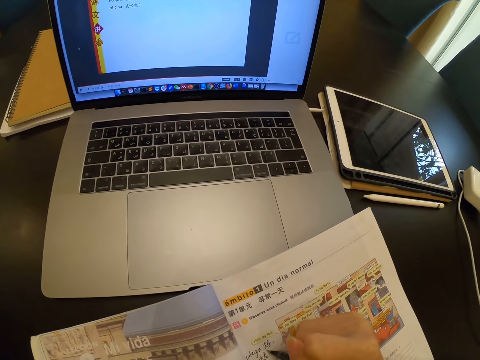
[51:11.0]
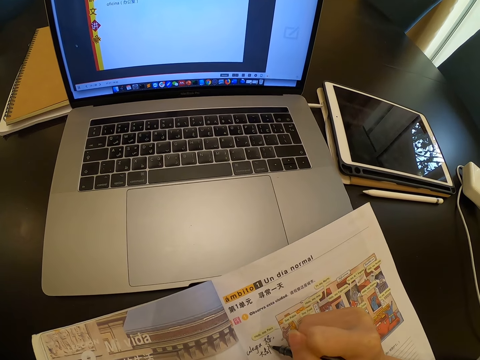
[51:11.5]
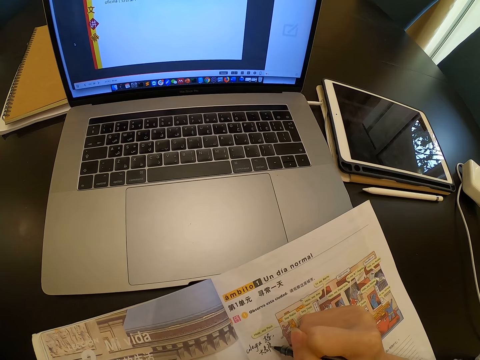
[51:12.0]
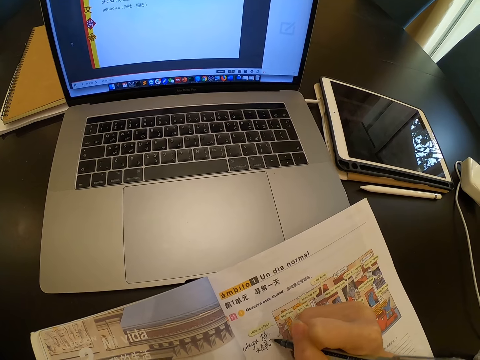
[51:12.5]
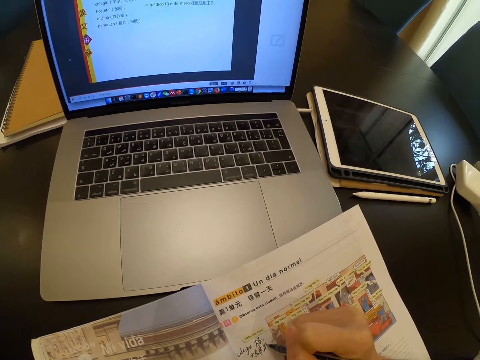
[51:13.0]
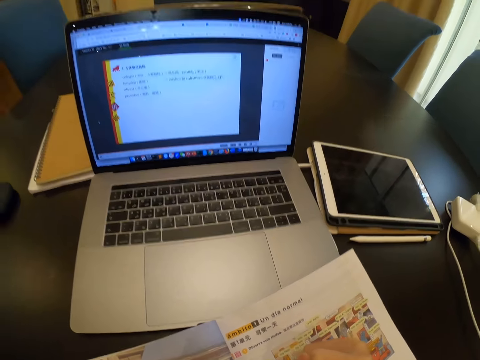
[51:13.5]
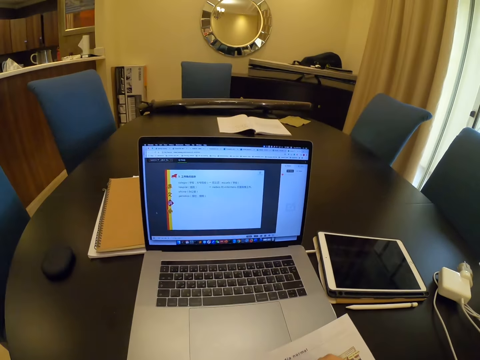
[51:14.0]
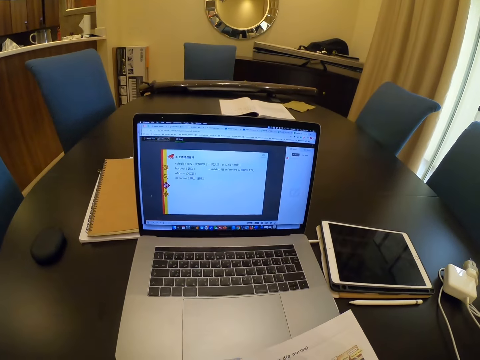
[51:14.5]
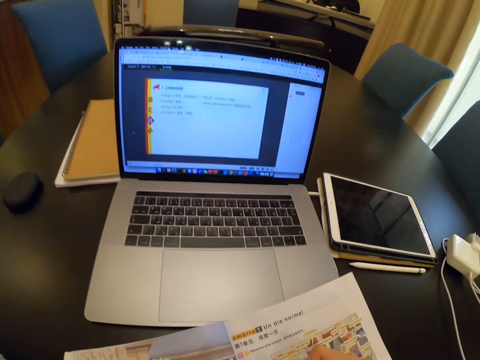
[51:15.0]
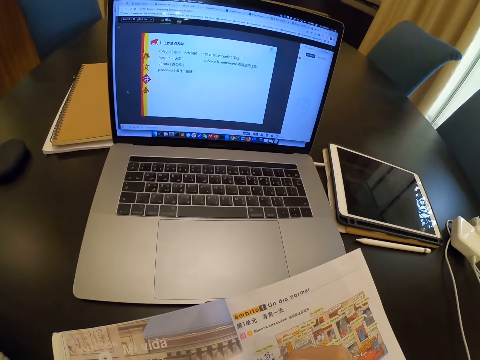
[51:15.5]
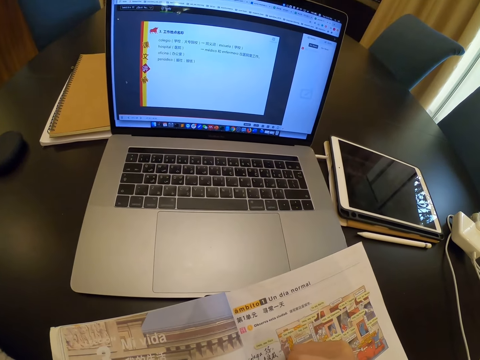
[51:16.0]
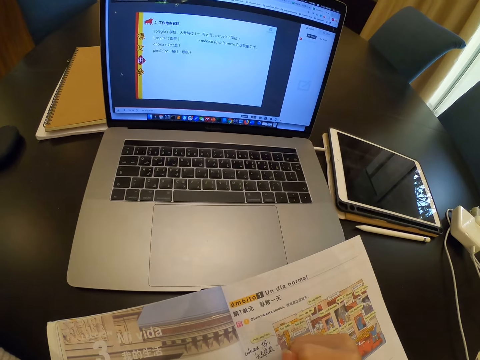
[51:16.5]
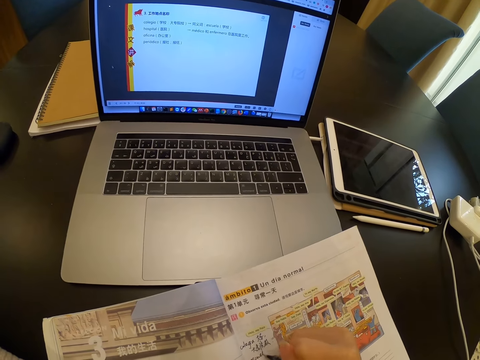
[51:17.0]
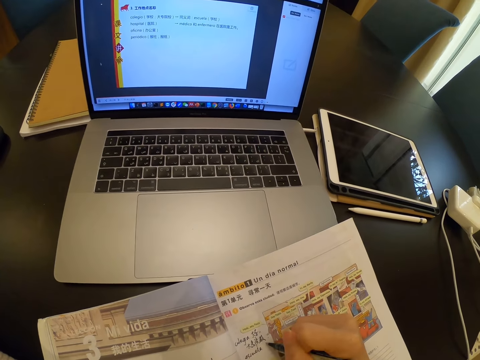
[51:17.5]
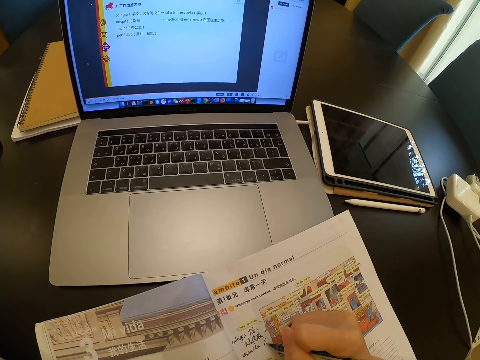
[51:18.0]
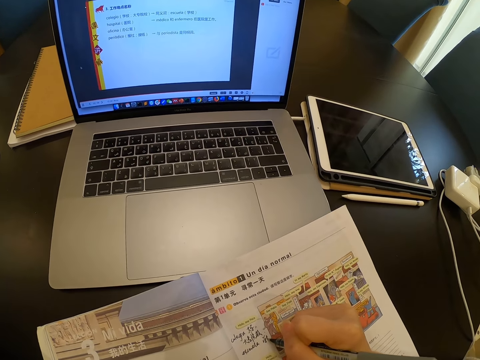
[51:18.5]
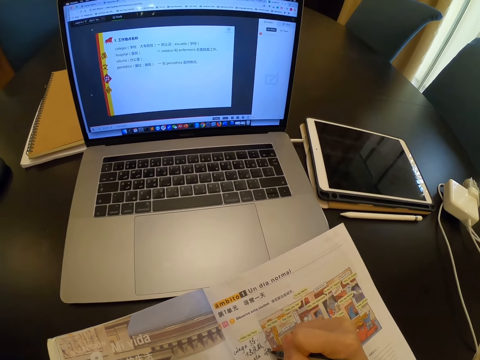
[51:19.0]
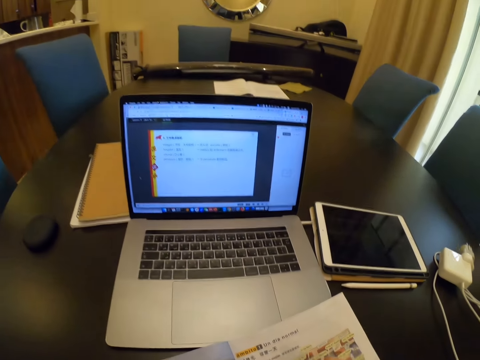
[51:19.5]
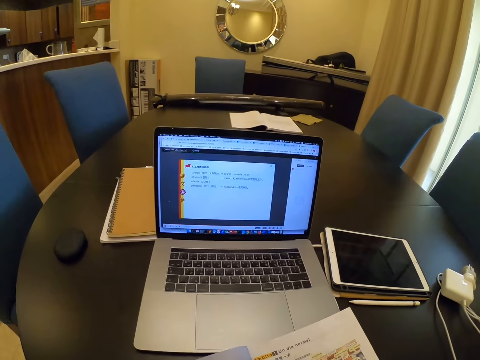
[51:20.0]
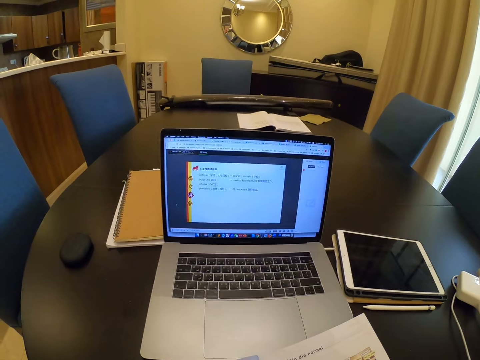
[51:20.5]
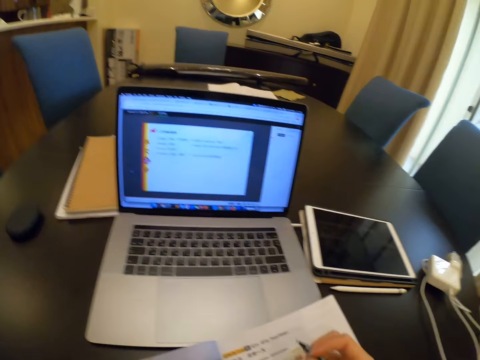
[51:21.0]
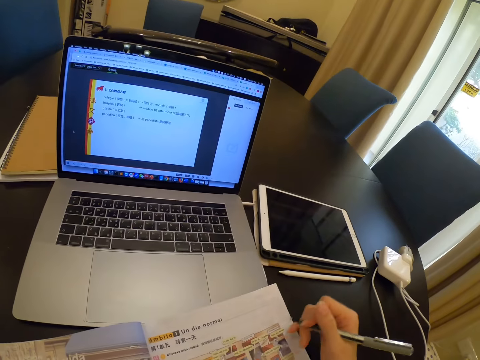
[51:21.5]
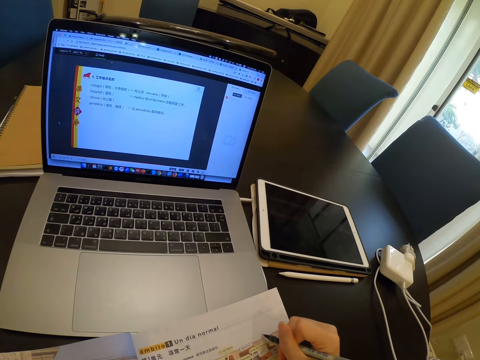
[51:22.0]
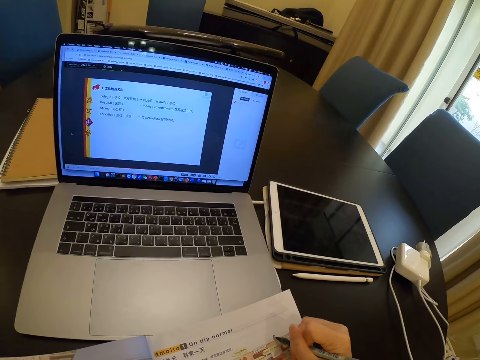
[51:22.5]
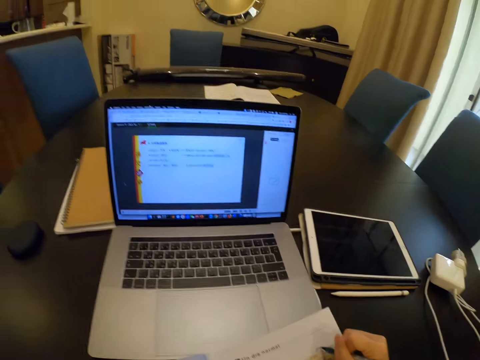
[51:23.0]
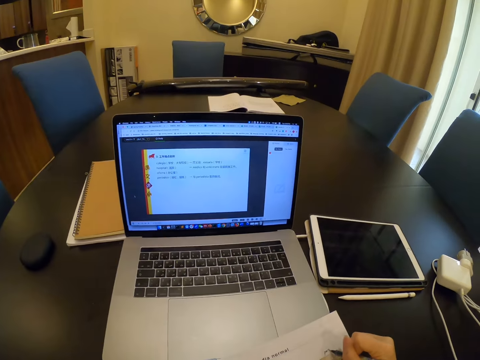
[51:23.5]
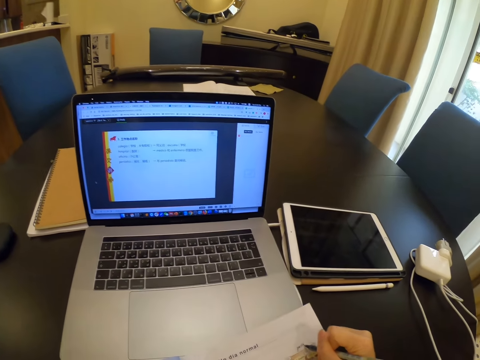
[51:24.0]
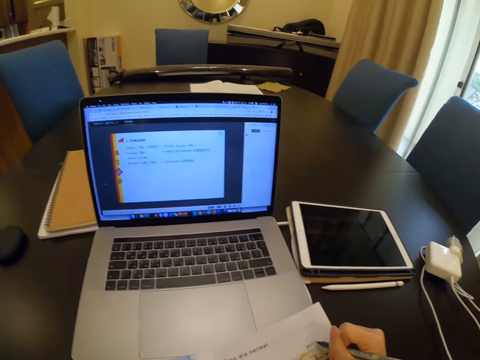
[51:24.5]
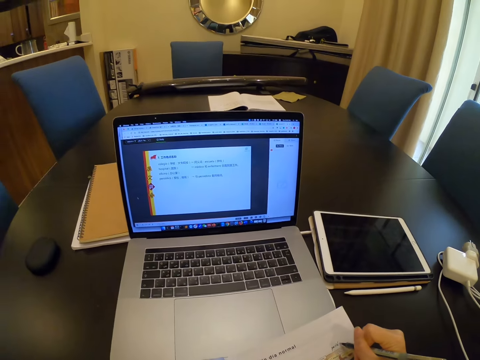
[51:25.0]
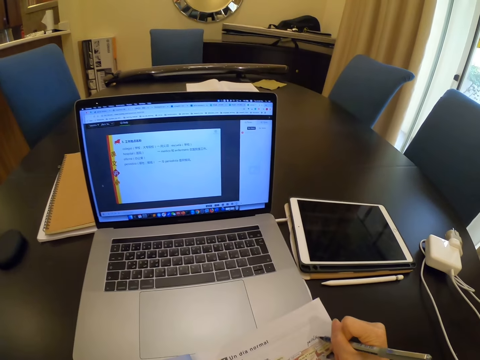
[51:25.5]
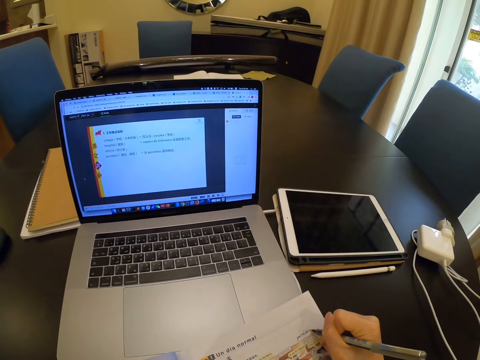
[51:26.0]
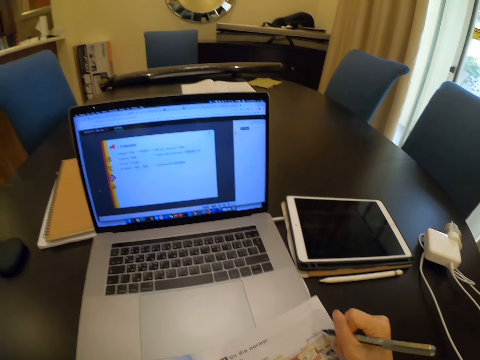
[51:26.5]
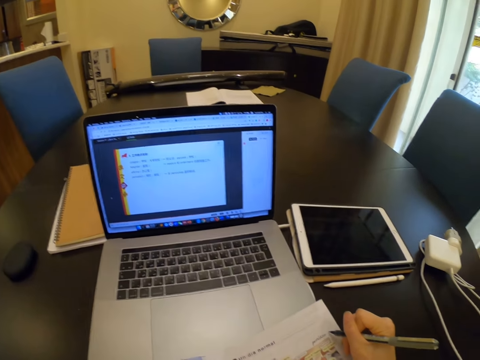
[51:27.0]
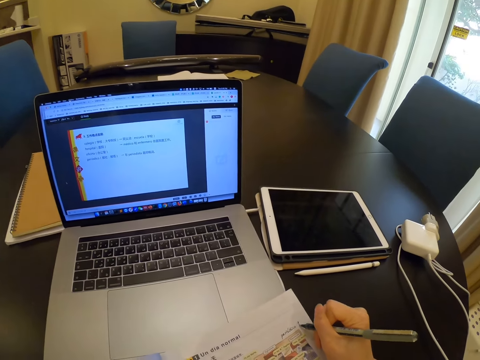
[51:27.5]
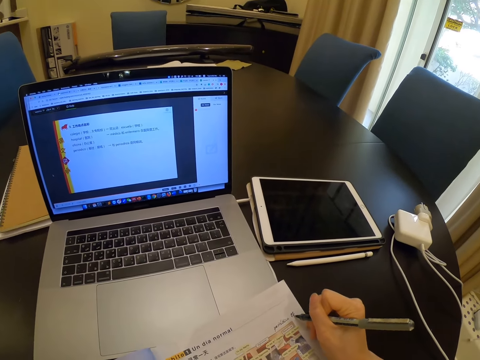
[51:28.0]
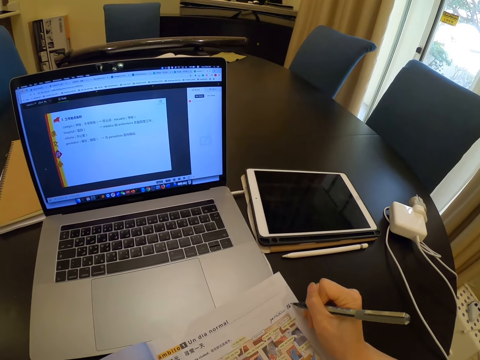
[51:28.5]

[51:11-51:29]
The camera wearer sings. They write on the book.

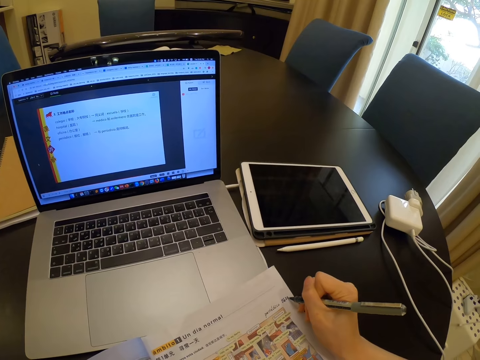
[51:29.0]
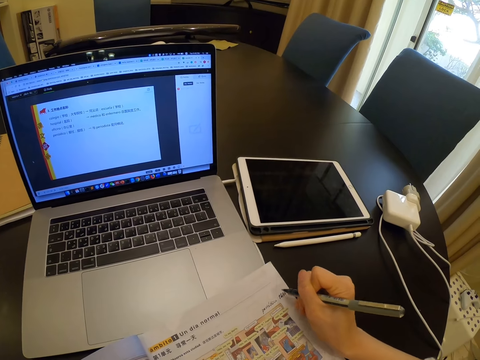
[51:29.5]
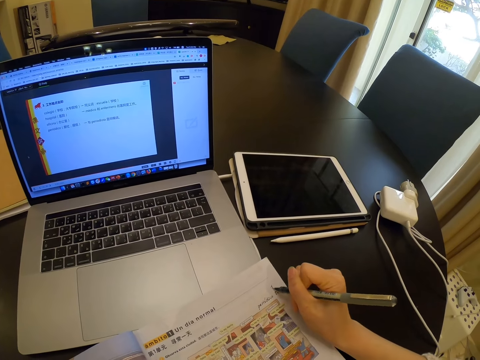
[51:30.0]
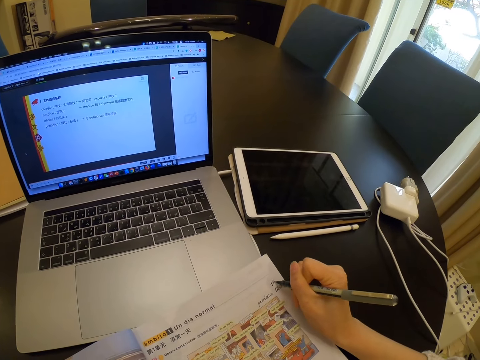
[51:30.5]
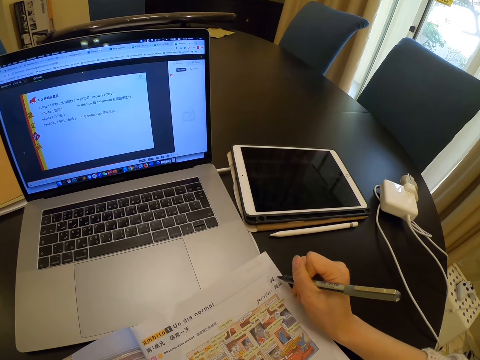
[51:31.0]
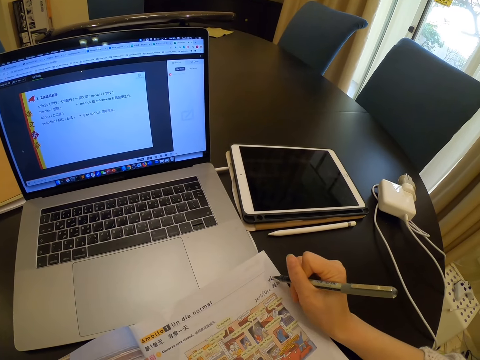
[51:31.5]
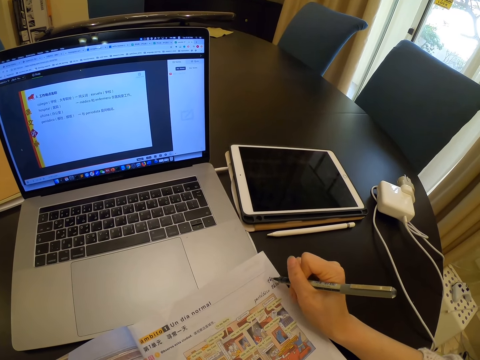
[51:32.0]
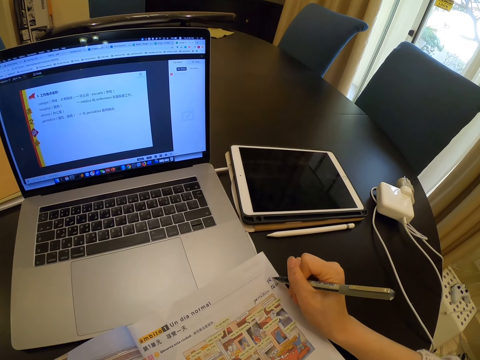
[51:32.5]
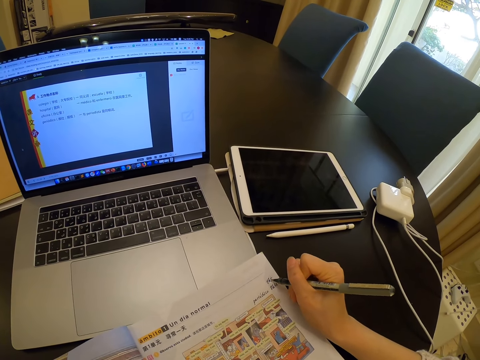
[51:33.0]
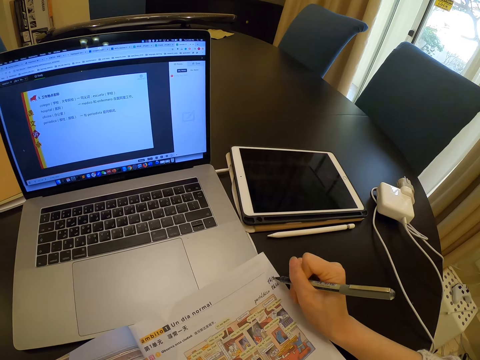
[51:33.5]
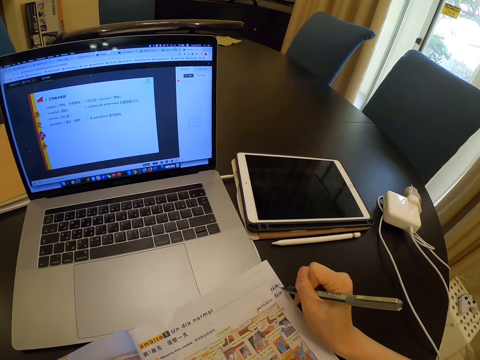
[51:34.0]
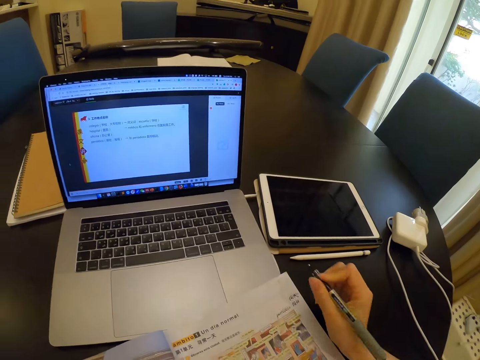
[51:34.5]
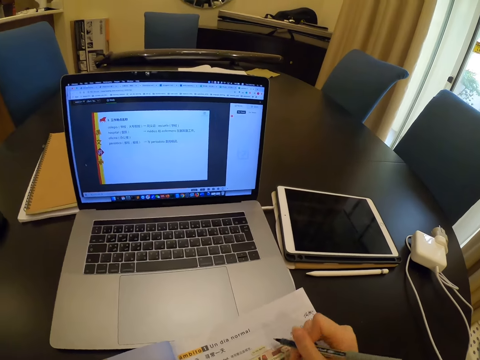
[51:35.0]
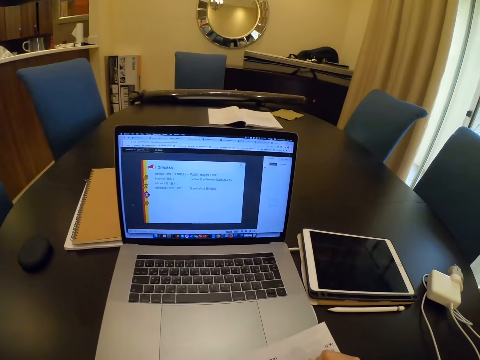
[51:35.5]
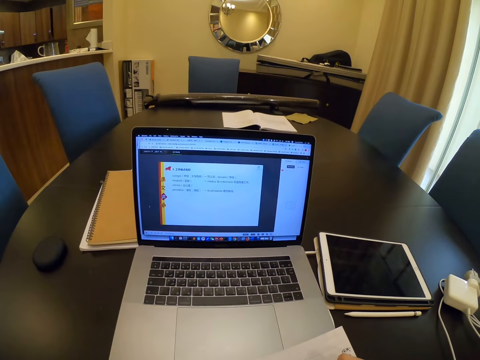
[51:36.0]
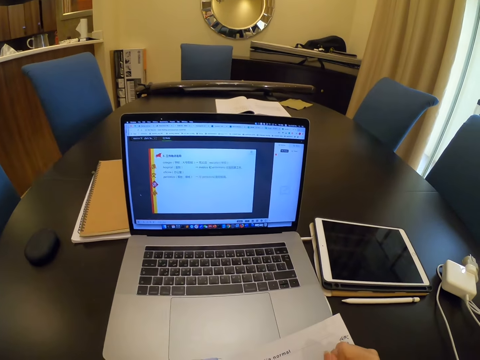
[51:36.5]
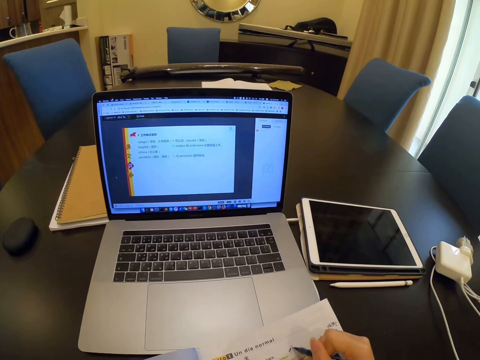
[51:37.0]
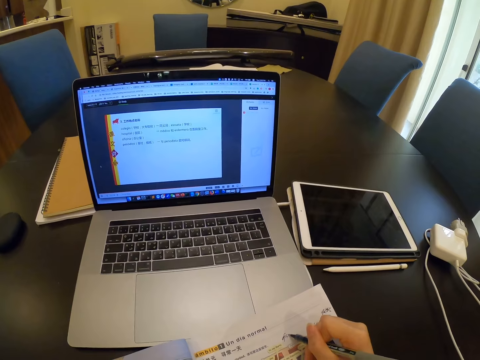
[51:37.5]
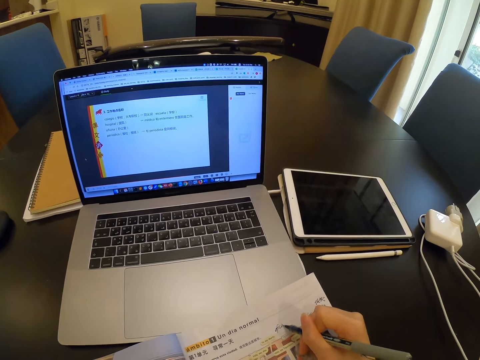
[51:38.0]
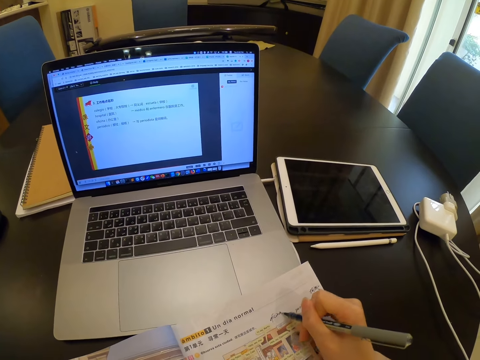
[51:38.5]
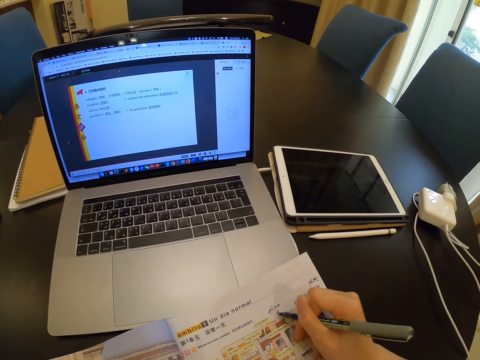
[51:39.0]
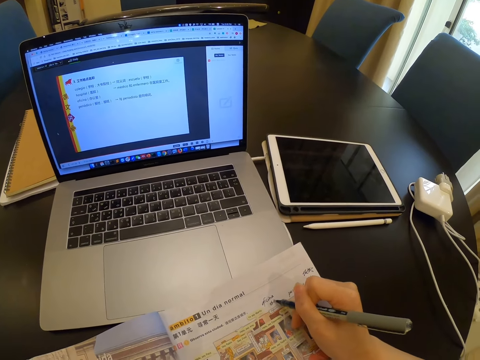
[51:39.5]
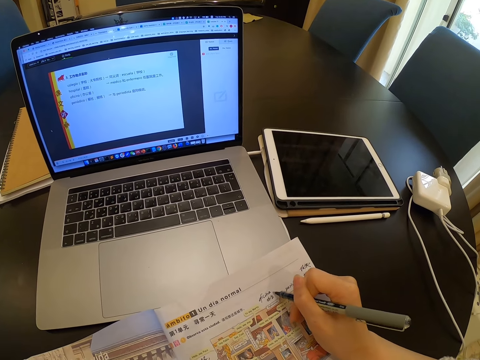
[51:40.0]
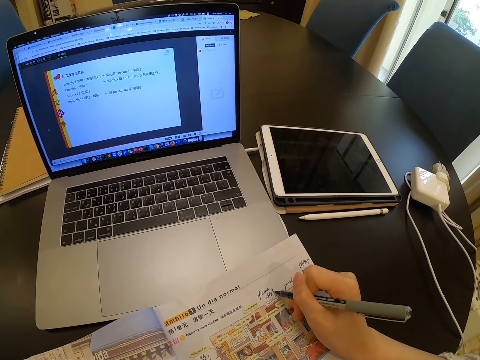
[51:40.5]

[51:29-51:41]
The camera wearer stops writing. They write on the book.
